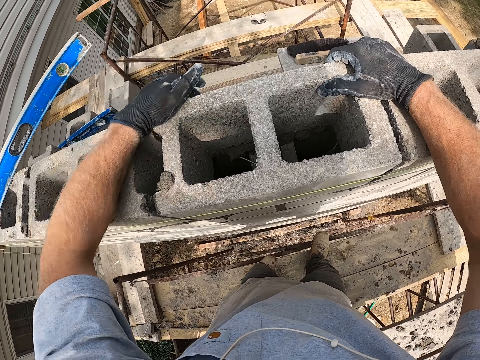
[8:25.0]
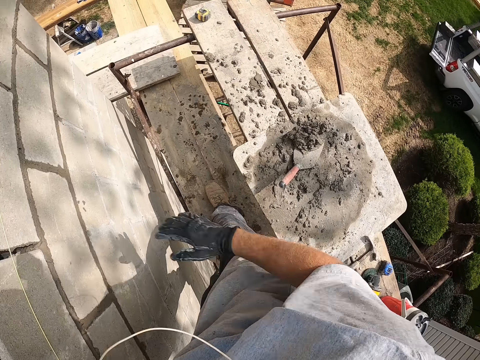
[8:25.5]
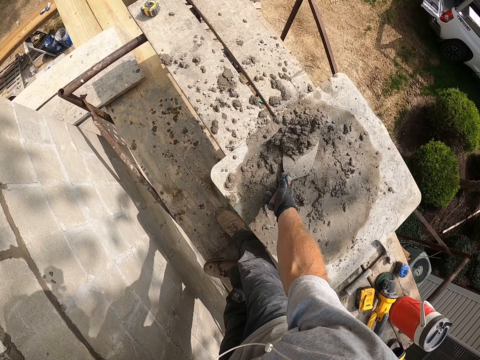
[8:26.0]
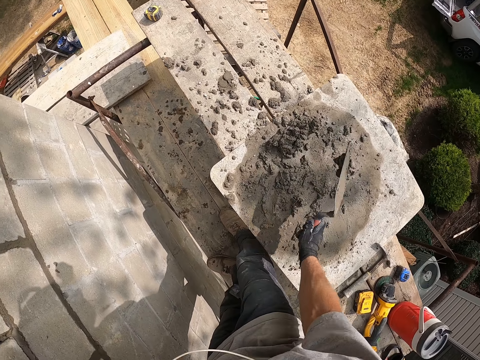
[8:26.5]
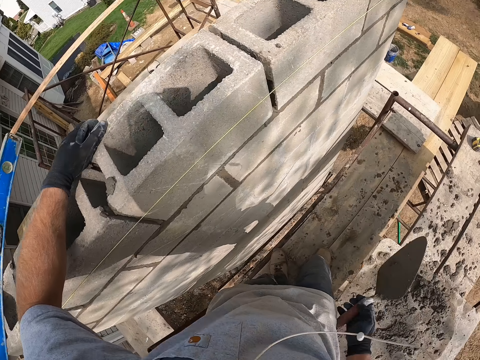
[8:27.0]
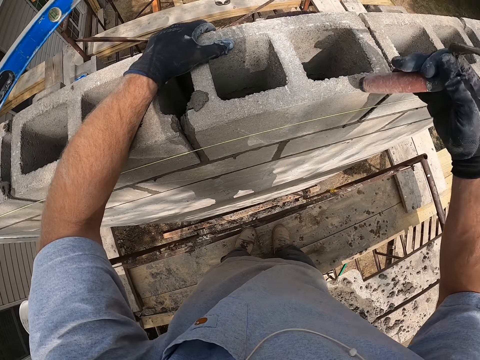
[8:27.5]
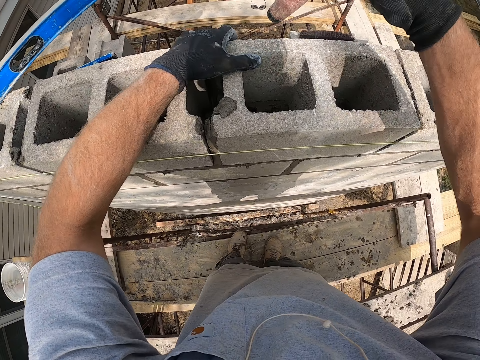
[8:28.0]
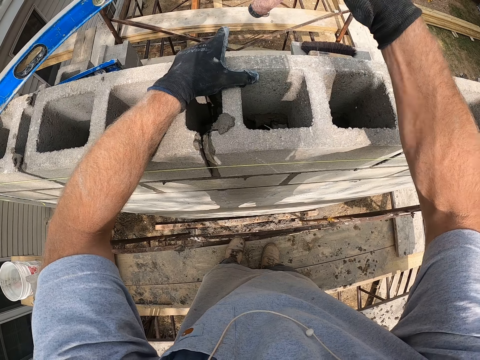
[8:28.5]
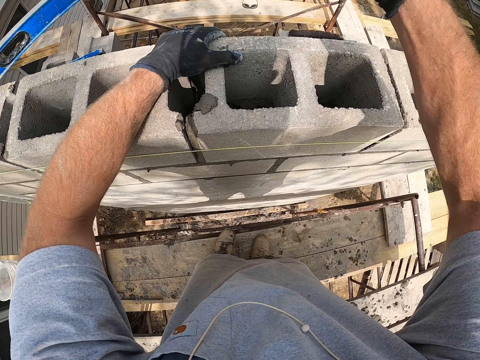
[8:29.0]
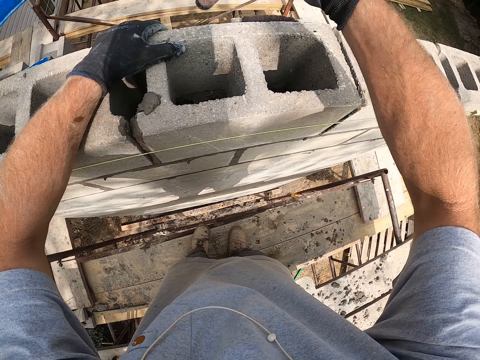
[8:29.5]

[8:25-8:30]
The camera wearer picks up the trowel. He picks up the mortar from the flat plank with his left hand. He shakes the mortar off the trowel. He hits the wooden board with the trowel. He hits the block with the bottom of the trowel.

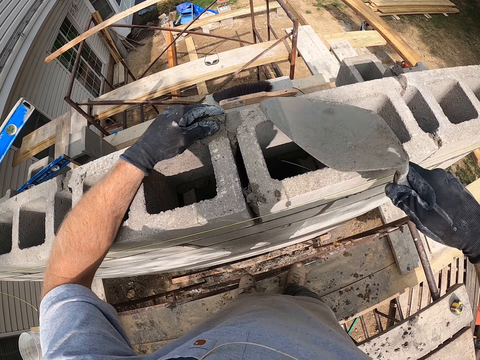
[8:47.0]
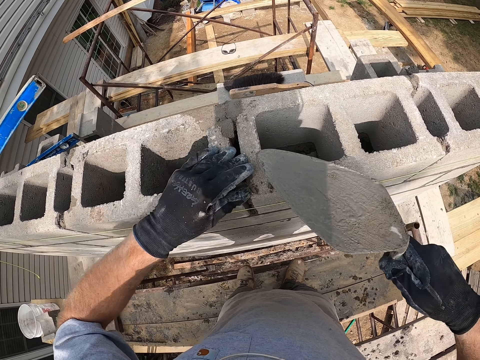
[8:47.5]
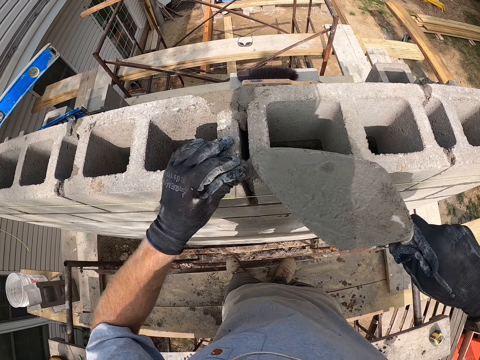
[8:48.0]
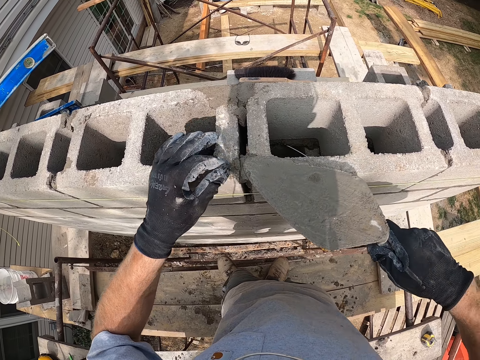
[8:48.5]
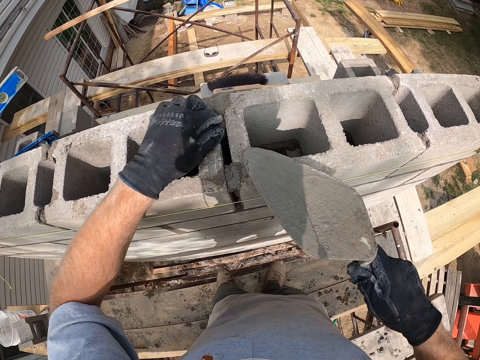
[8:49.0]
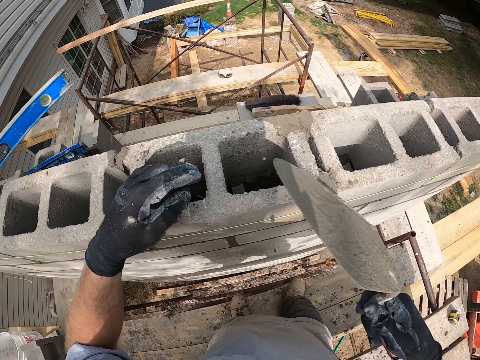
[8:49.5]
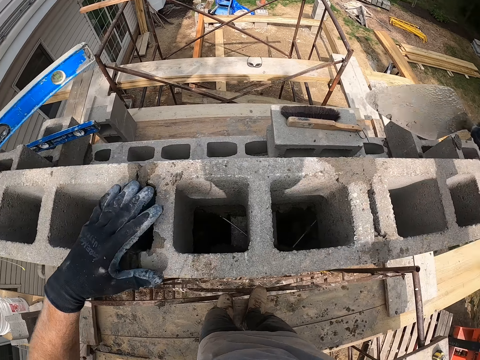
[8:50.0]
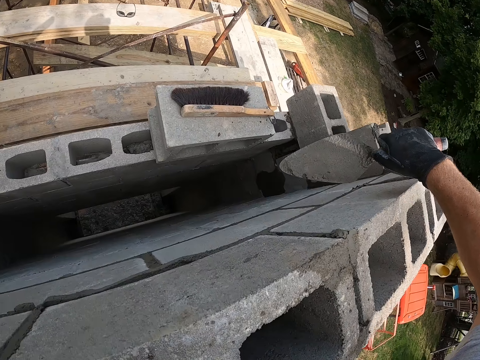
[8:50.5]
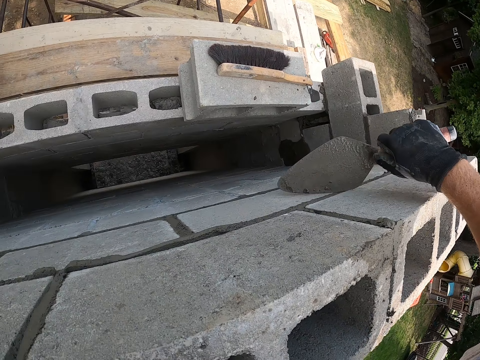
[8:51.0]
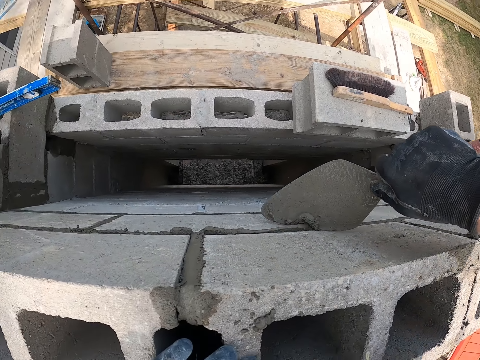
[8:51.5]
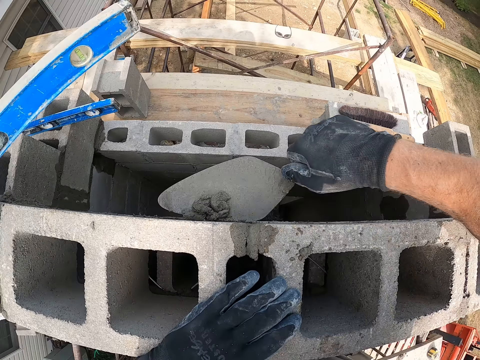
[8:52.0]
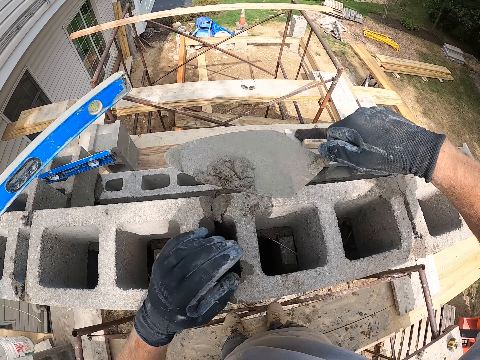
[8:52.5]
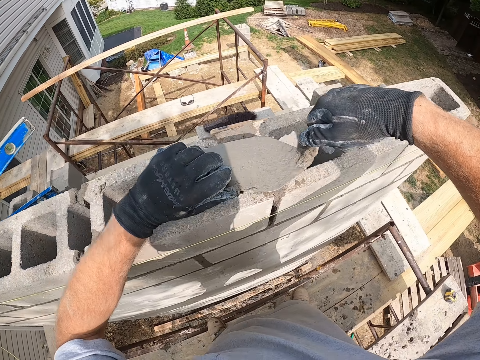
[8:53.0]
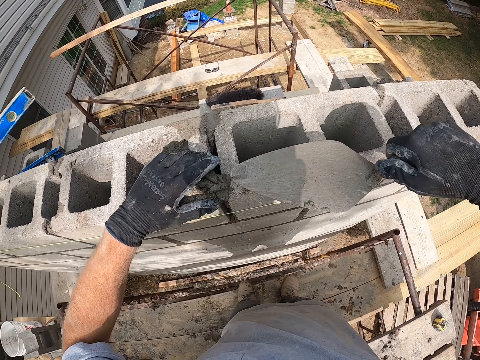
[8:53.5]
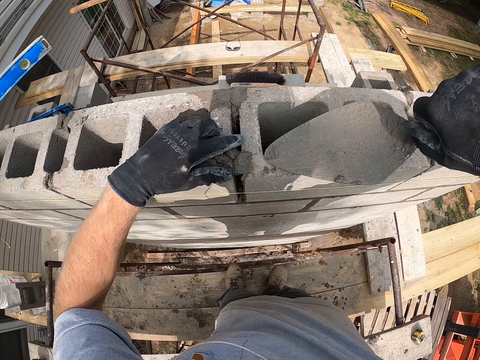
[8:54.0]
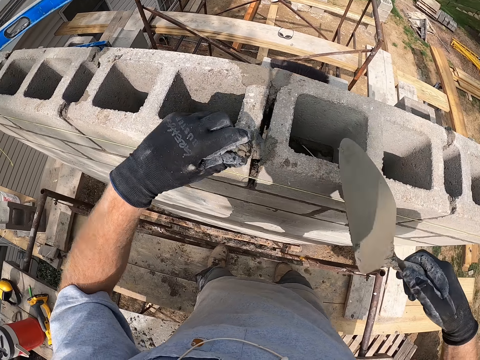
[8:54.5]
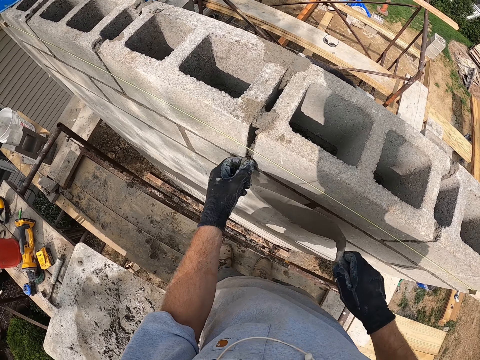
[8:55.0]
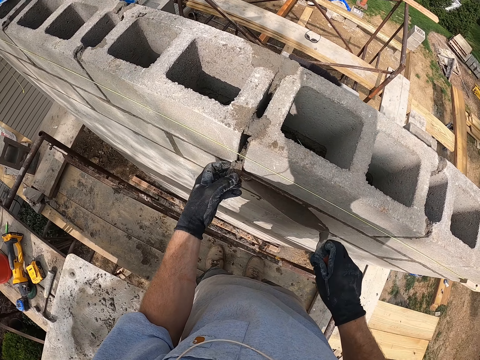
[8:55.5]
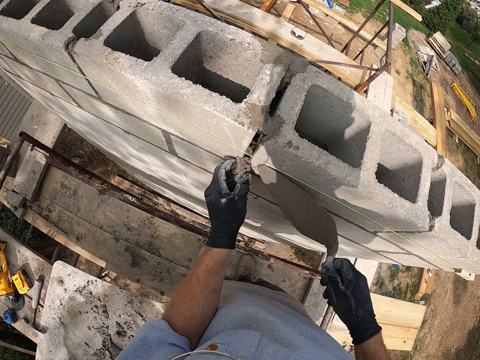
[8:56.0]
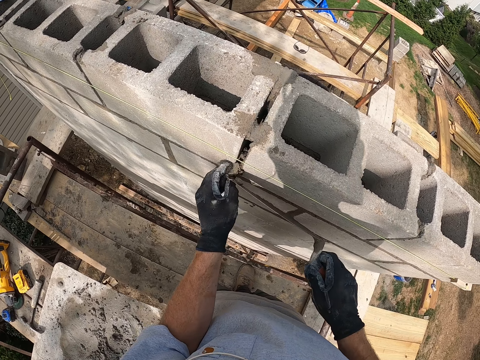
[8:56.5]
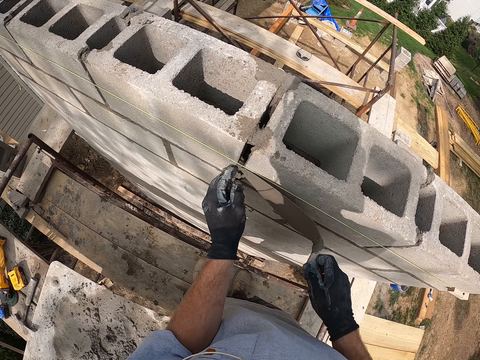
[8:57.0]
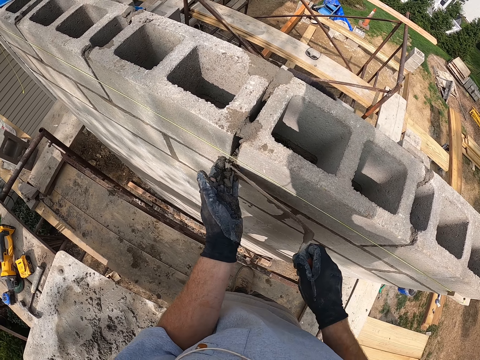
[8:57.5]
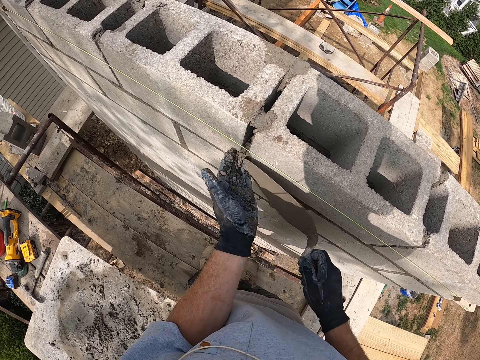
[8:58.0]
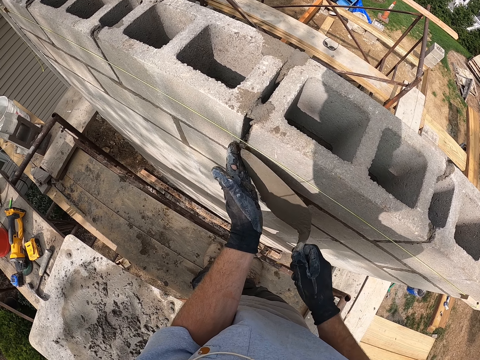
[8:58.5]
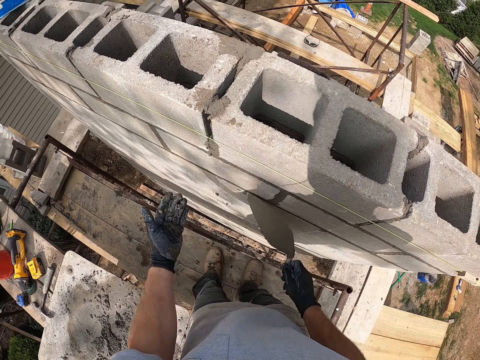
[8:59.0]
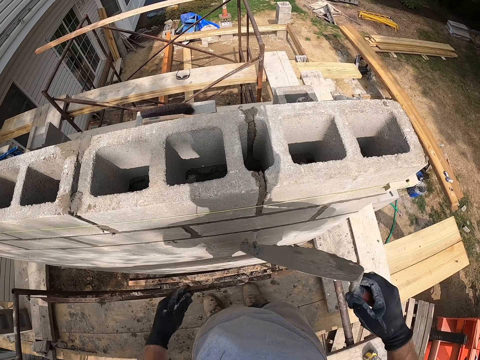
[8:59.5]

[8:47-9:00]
The camera wearer takes some mortar with his right hand. He puts the mortar on the block or brick with his right hand. He plasters the mortar to the block with the trowel and his hand. He touches the brick. He scrapes some mortar off the sides of the block with the trowel. He takes some mortar from the trowel with his right hand. He puts the mortar on the block with his right hand. He plasters the mortar to the block with the trowel and his hand. He takes some mortar from the top of the block with his right hand. He puts the mortar in the middle of the fence with his right hand. He plasters the mortar to the block with the trowel and his hand. He rubs the trowel on the brick.

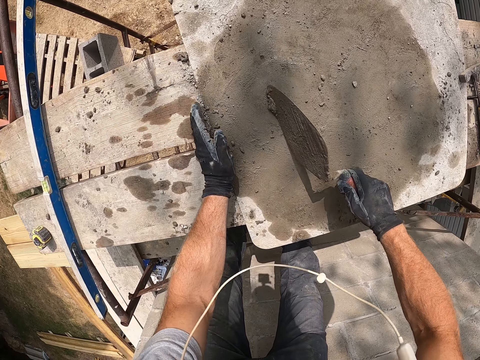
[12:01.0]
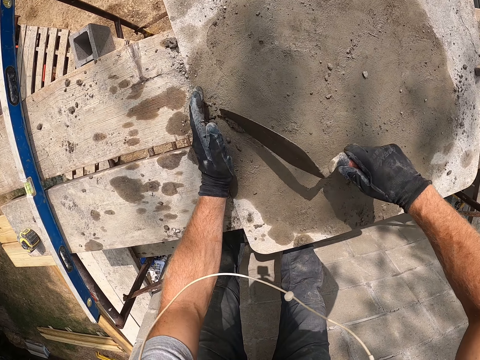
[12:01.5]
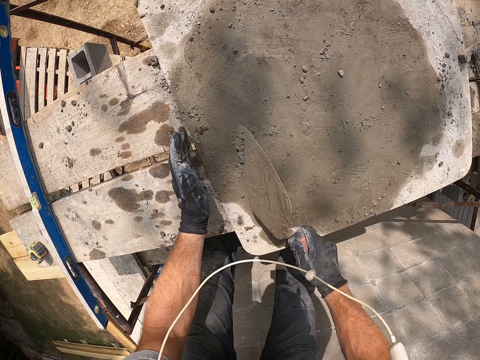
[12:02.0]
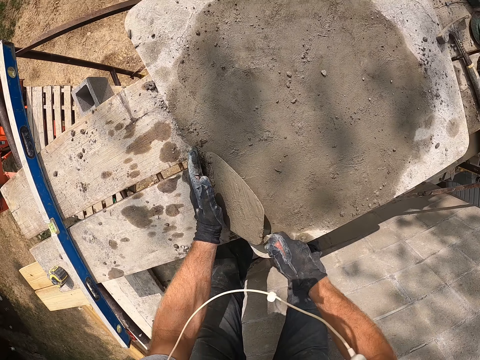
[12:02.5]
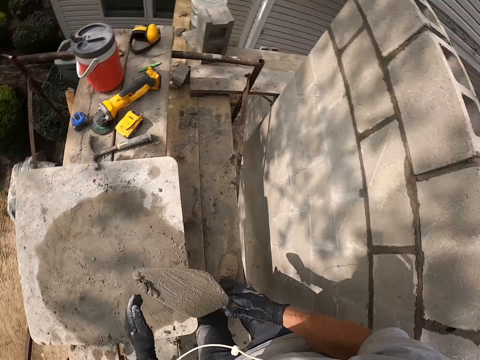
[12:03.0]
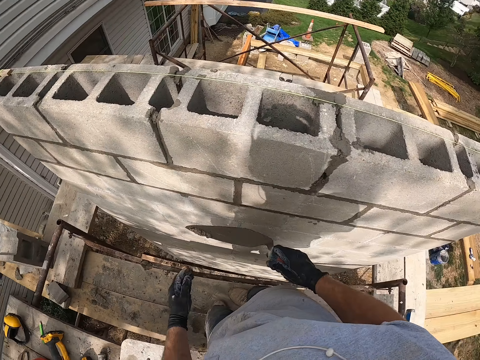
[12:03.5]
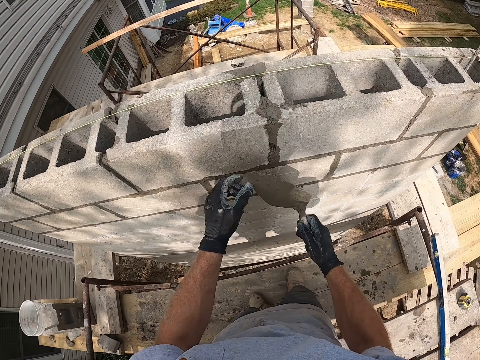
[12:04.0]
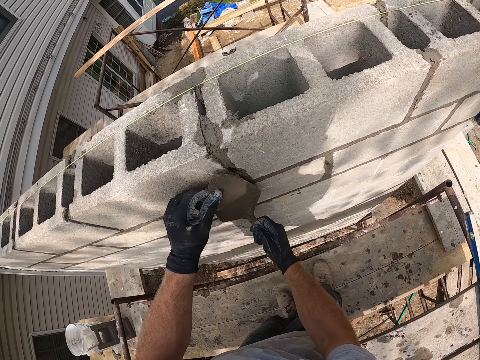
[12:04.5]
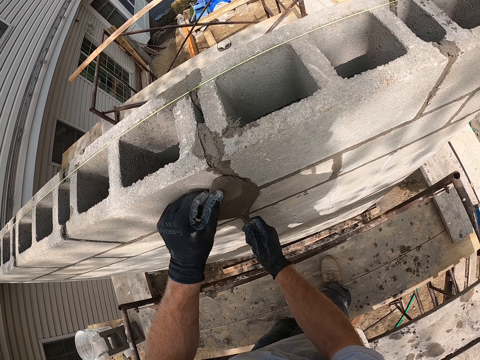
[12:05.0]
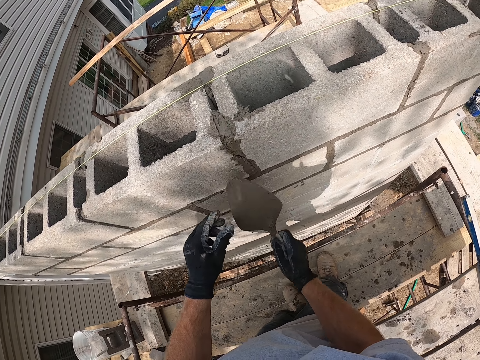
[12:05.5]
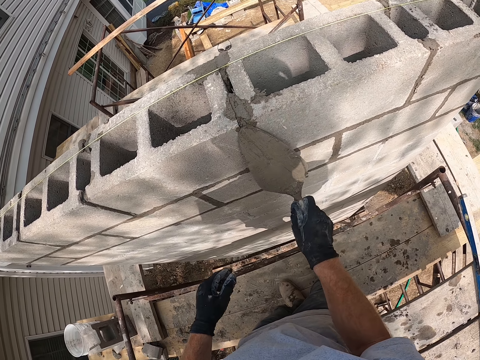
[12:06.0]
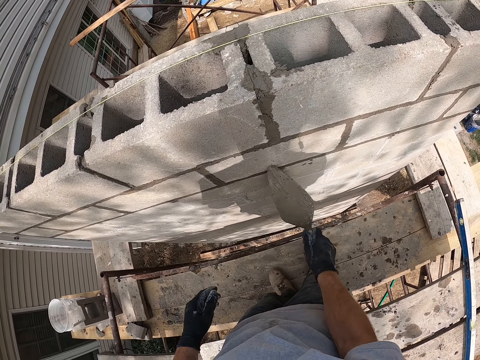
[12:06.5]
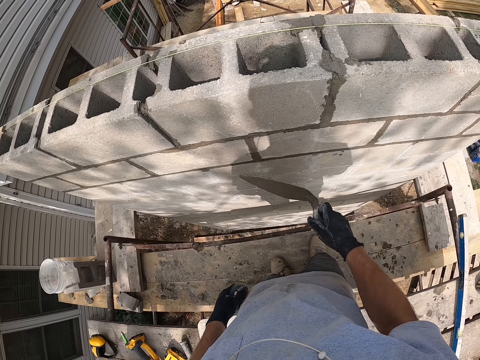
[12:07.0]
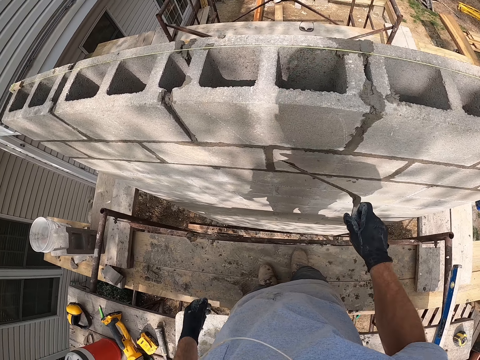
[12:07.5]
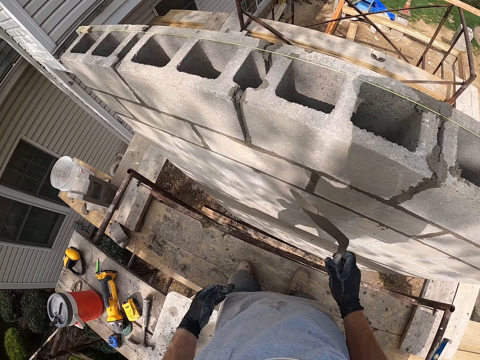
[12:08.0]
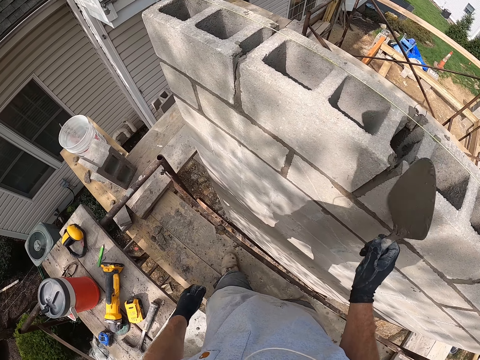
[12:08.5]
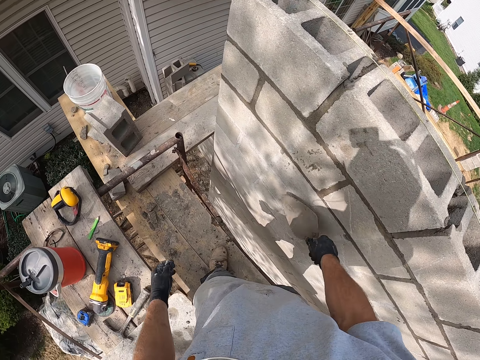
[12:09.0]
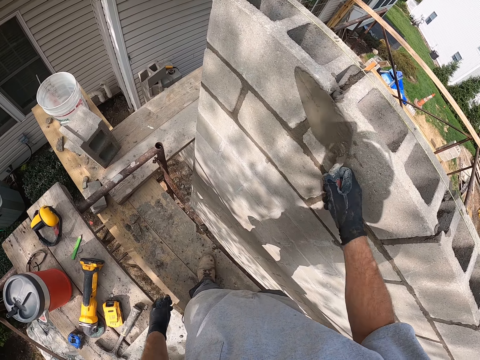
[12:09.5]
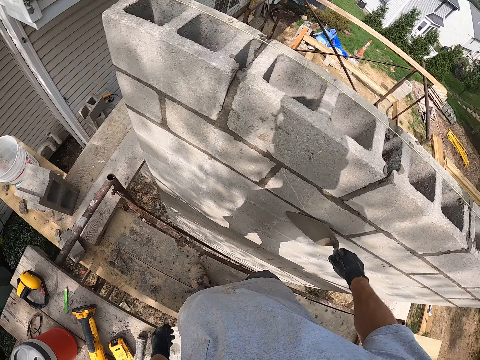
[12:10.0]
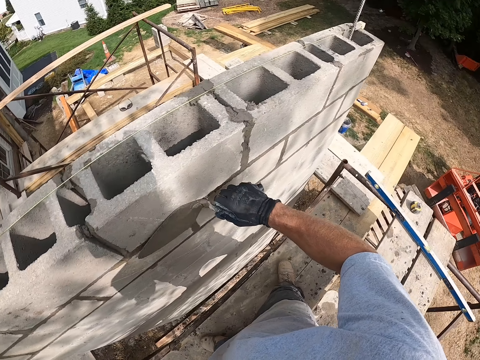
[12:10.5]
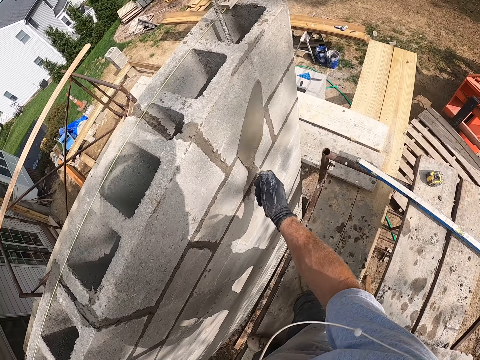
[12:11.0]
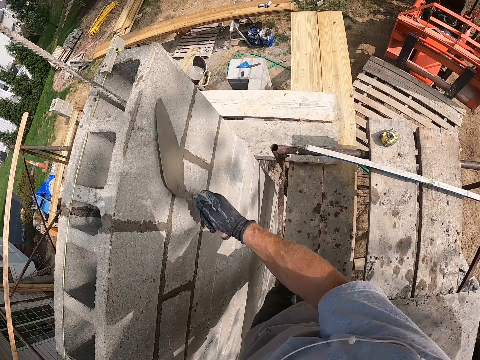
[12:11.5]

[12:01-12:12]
The camera wearer takes some mortar or cement from a flat wood with the trowel. They put the cement on the brick or block. They plaster the mortar on the block with the trowel. They smoothen the mortar on the block with the trowel.
